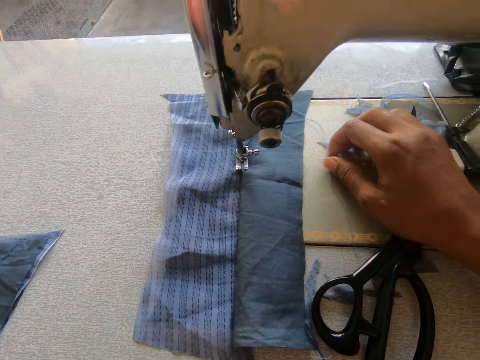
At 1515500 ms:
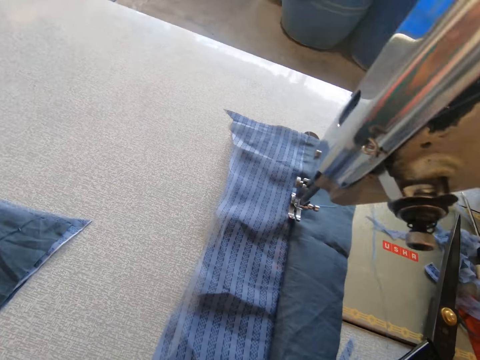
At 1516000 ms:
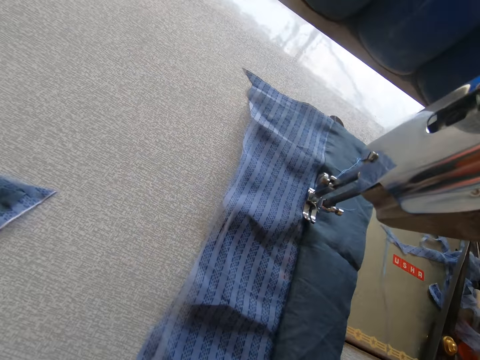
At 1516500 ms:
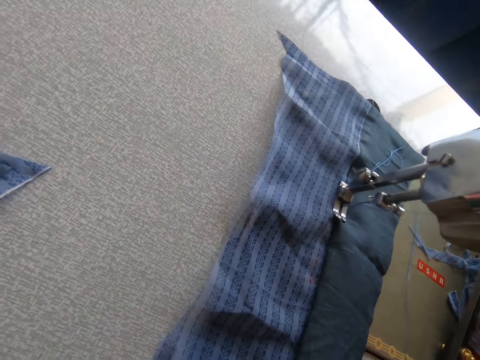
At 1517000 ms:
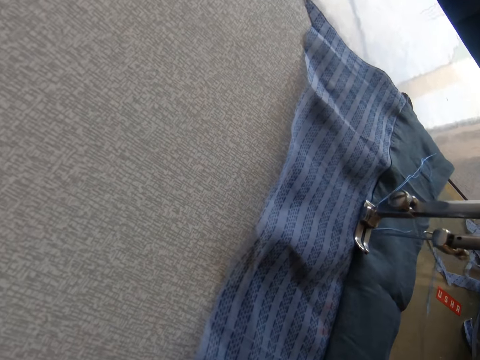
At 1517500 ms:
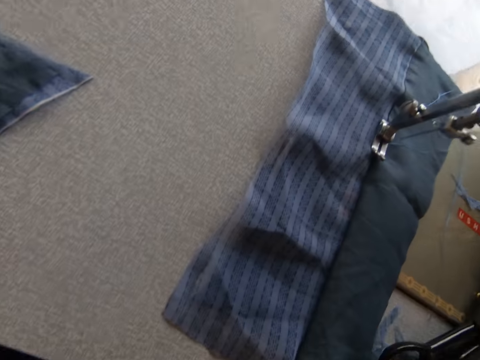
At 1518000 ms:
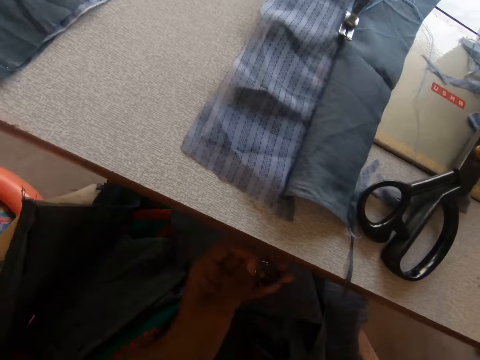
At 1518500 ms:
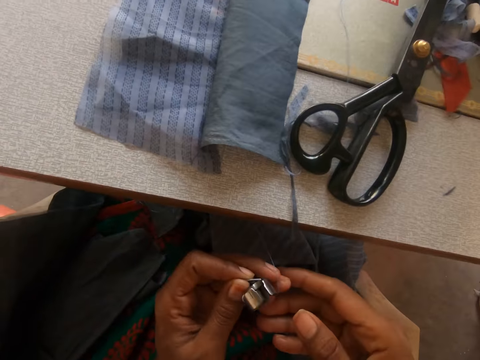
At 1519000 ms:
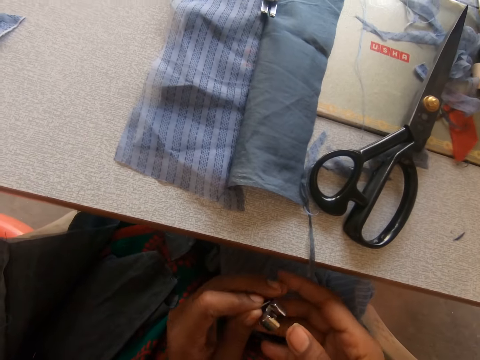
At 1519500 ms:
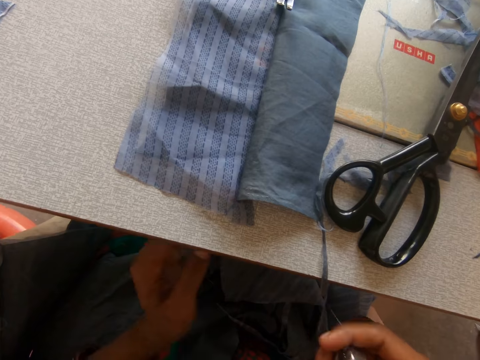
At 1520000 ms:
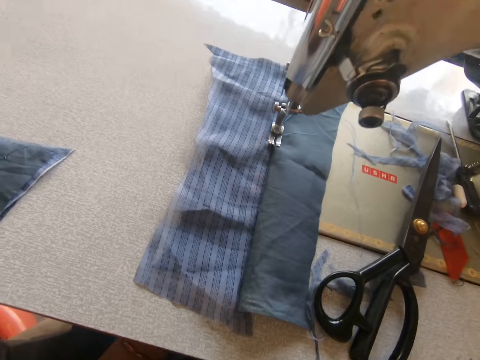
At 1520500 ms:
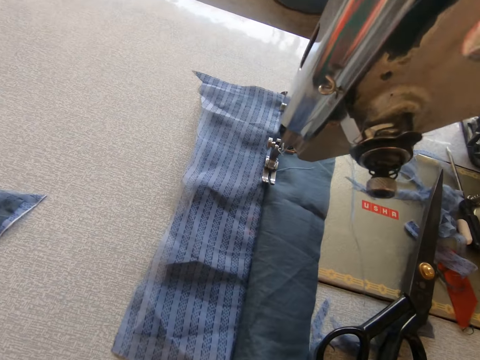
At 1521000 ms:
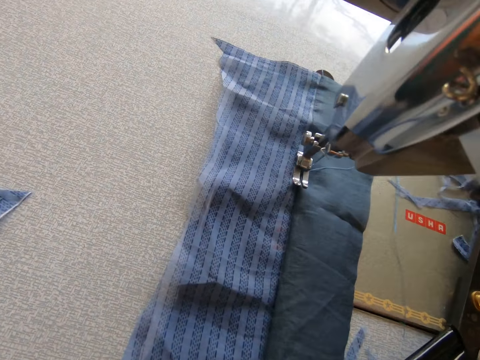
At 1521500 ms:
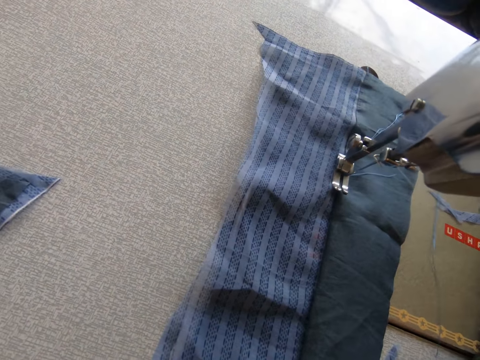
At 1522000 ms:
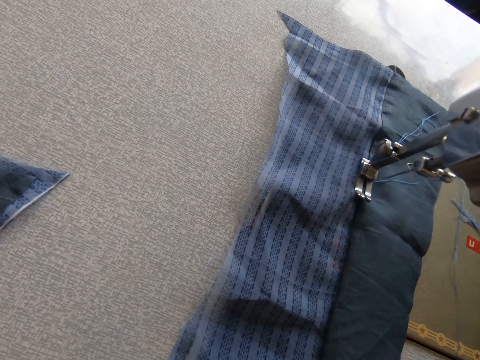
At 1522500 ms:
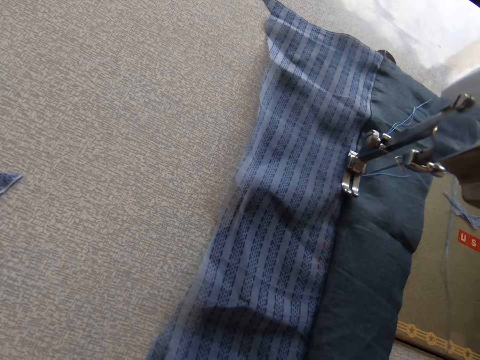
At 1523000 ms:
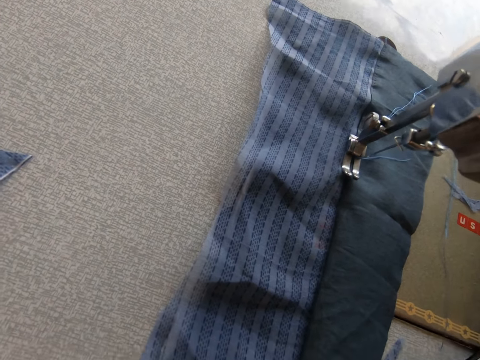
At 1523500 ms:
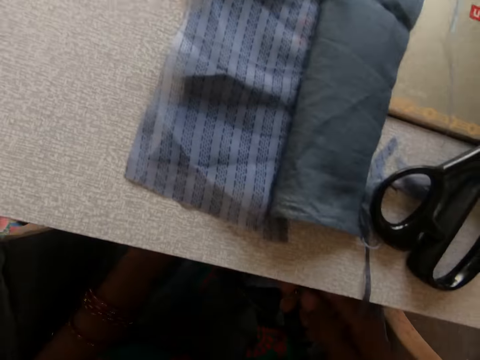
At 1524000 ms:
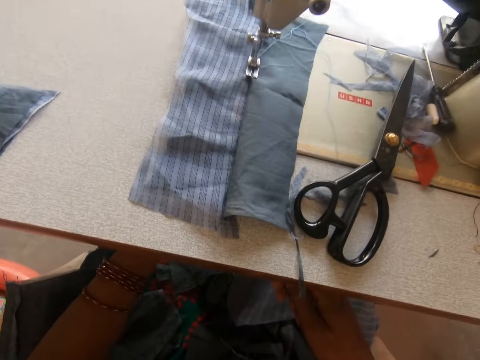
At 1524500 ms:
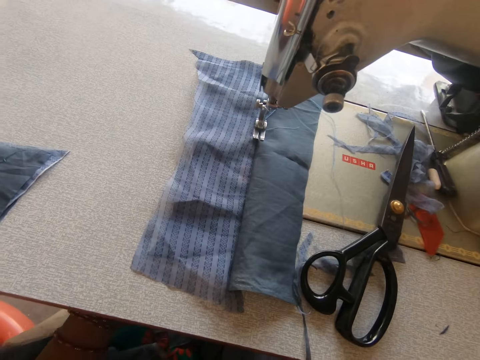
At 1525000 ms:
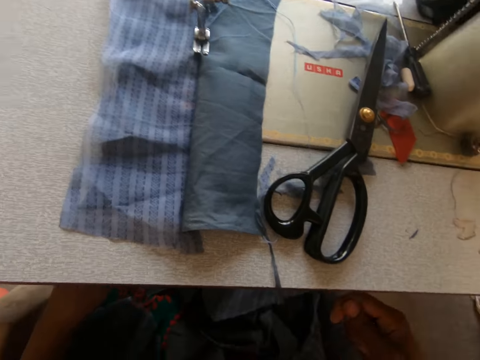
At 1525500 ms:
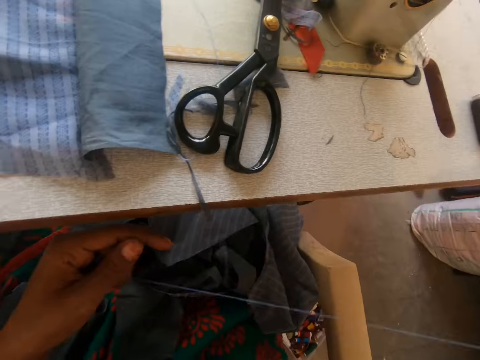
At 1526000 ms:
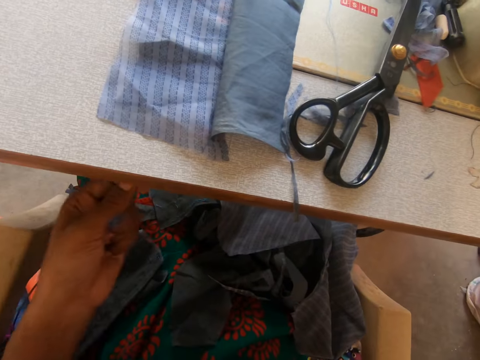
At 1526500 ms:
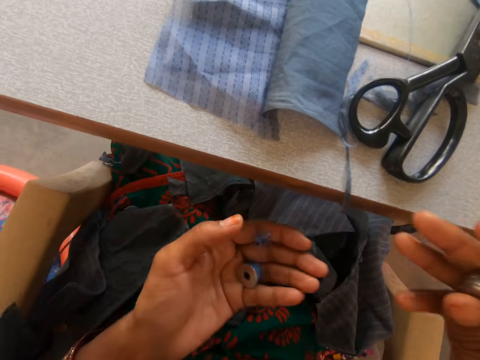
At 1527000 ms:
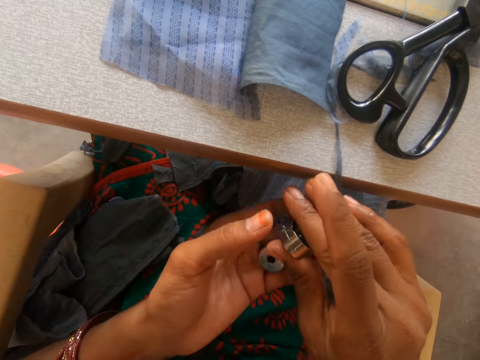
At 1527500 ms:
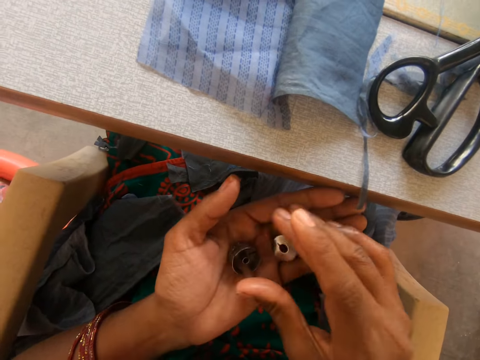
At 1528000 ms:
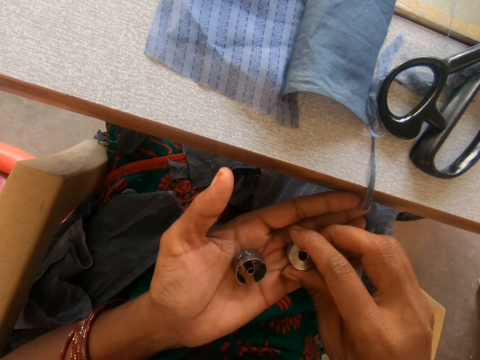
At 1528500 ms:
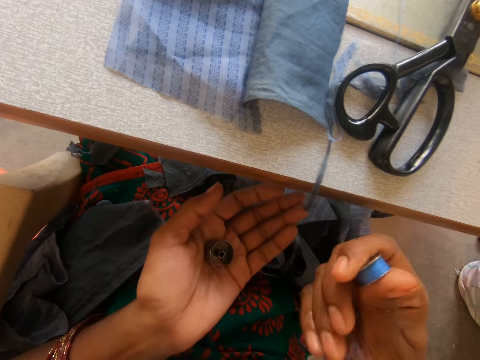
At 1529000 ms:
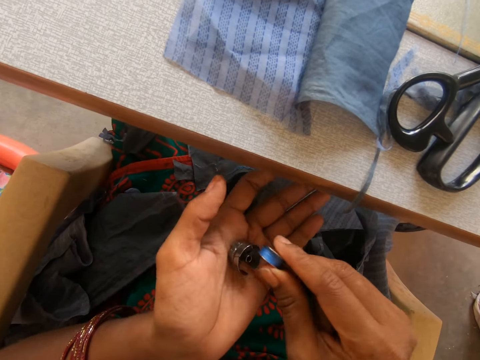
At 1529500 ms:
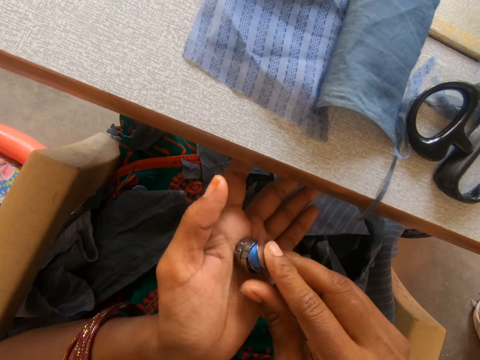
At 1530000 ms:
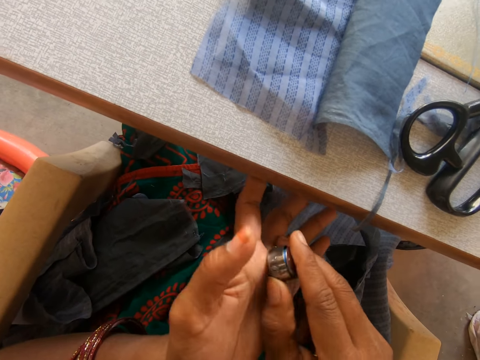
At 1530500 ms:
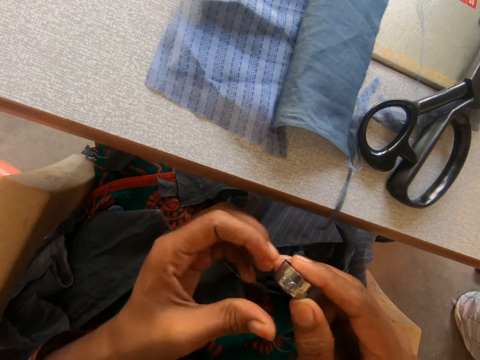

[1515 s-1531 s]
The camera wearer brings out the shuttle of the sewing machine with her left hand. She holds a bobbin. She passes the sewing machine shuttle to her right hand. She looks at a garment. She puts the bobbin in the bobbin case. She adjusts the sewing machine shuttle. She adjusts the sewing machine bobbin.

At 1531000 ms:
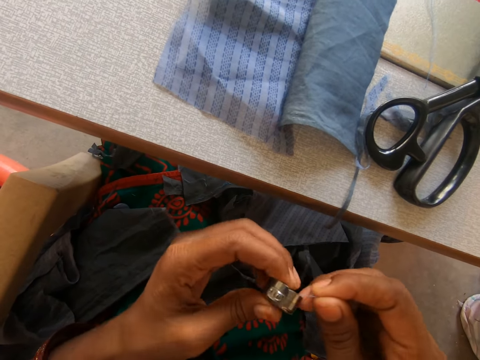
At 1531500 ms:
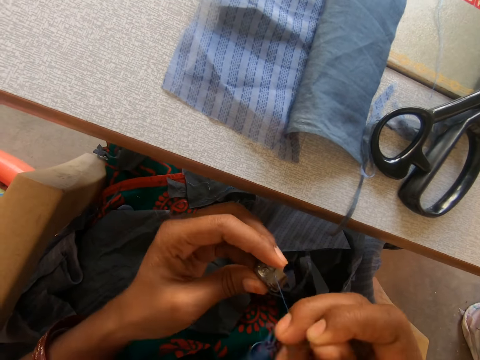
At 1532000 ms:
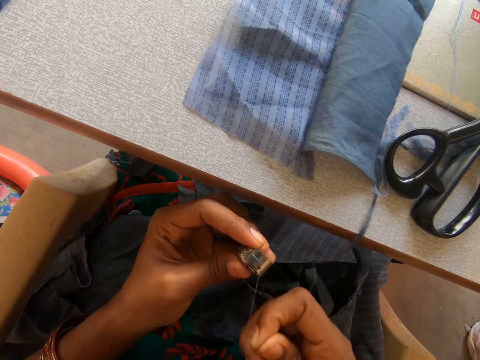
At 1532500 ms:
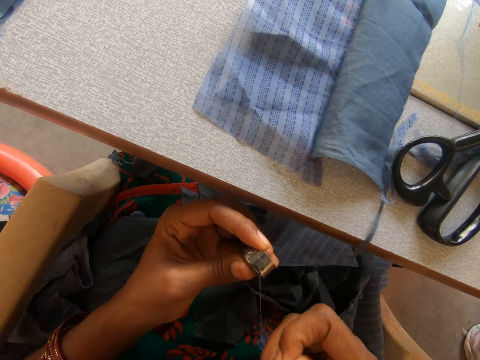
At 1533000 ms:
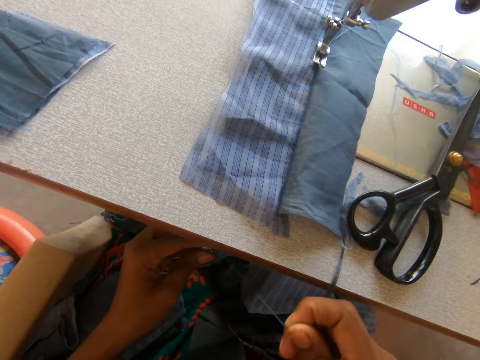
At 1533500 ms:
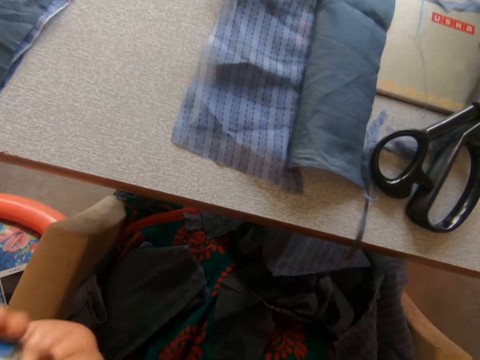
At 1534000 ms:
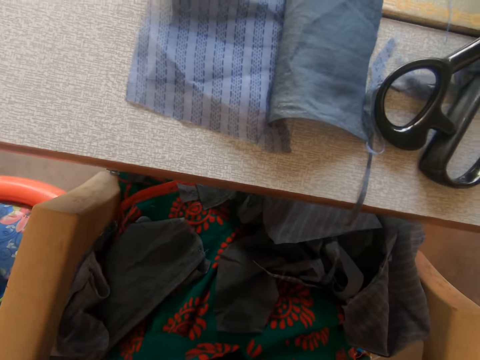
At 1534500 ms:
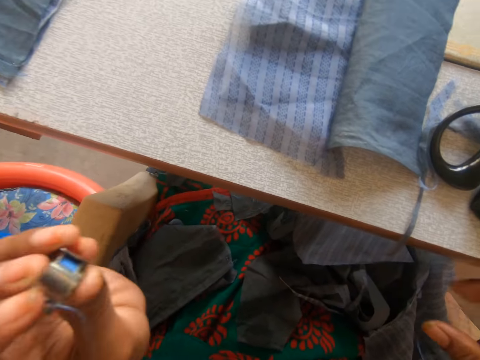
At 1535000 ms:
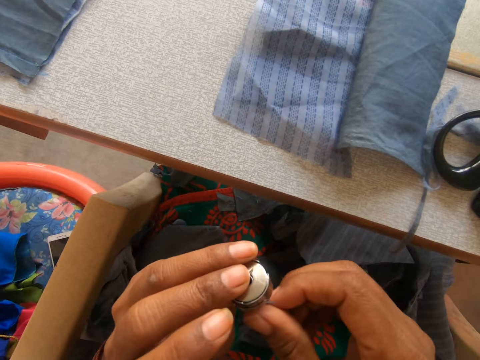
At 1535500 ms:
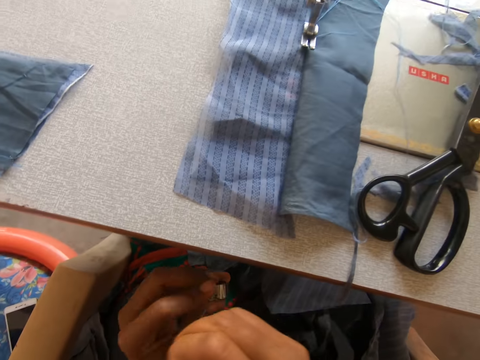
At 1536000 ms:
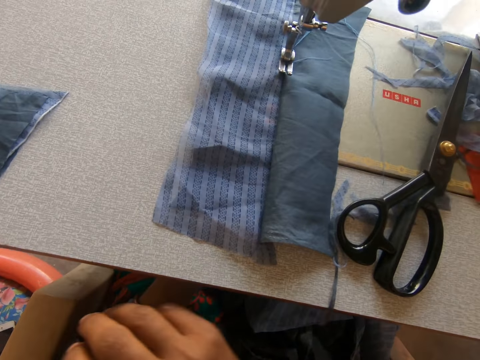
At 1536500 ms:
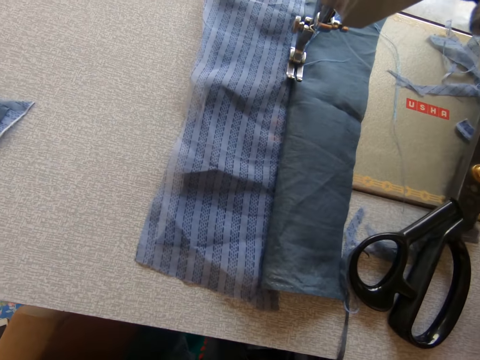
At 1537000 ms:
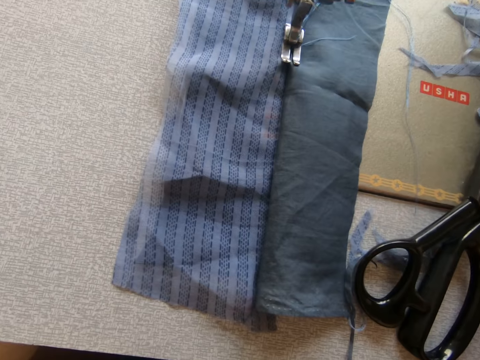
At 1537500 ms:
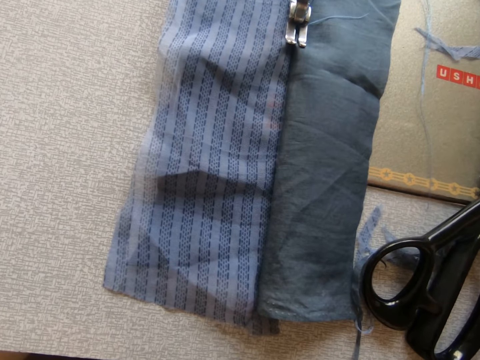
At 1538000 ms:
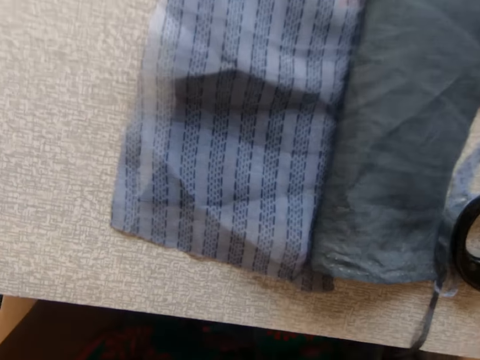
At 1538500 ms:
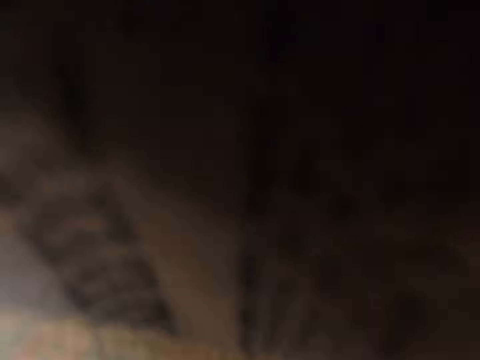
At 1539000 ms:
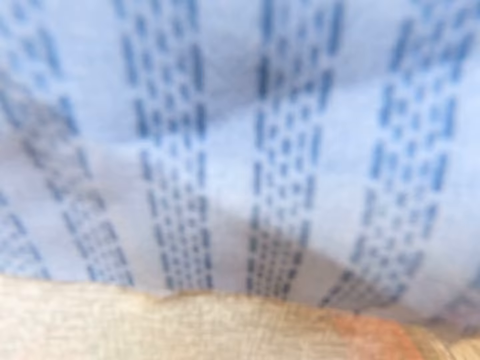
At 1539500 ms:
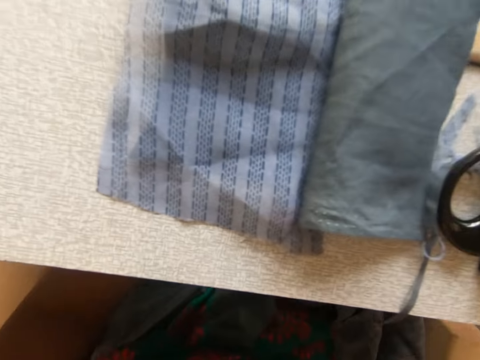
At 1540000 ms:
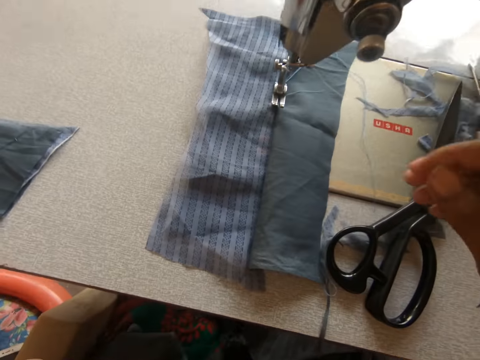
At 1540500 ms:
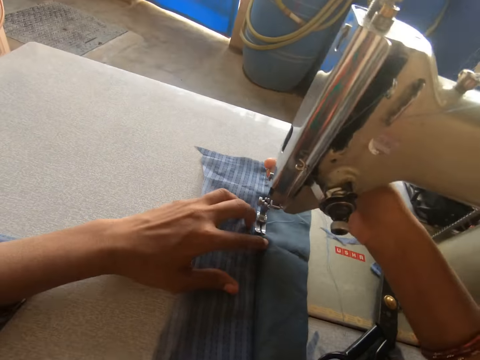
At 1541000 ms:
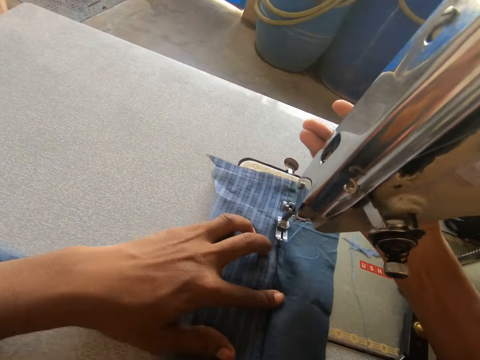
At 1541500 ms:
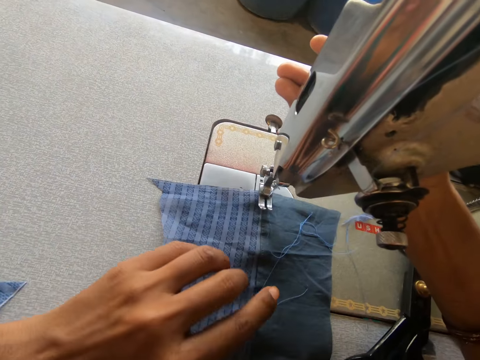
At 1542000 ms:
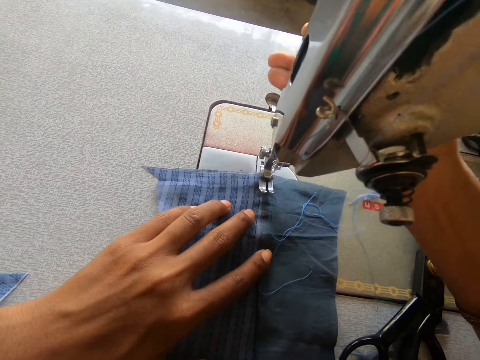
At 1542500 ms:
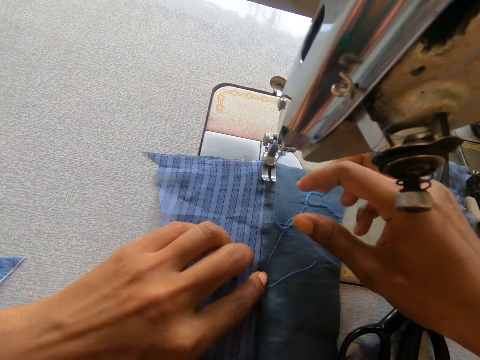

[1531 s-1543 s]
The camera wearer stretches her hands under the sewing machine. She puts back the sewing machine shuttle into the sewing machine. She pulls the garment on the sewing machine.
